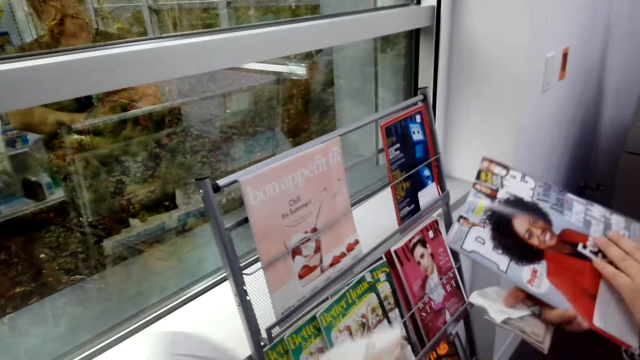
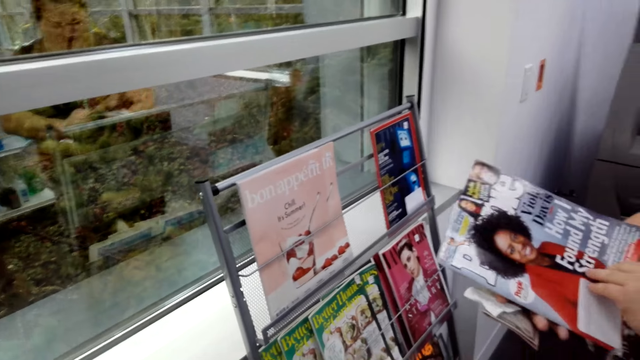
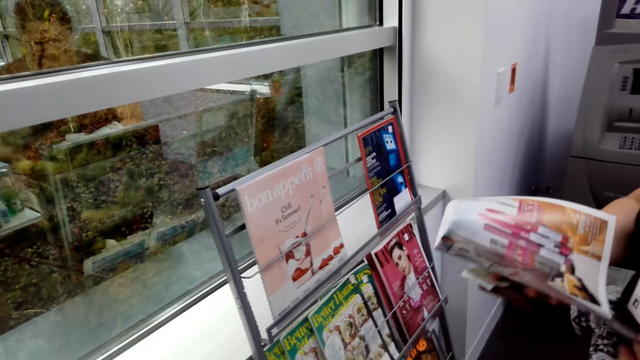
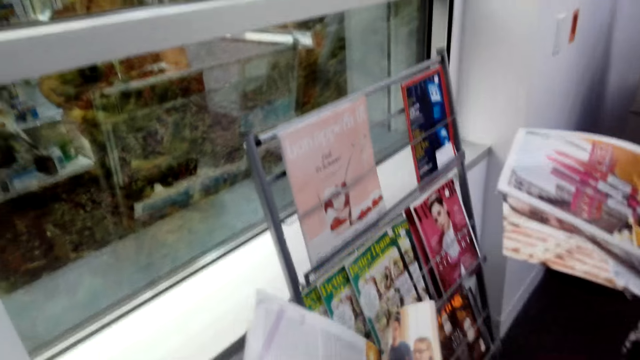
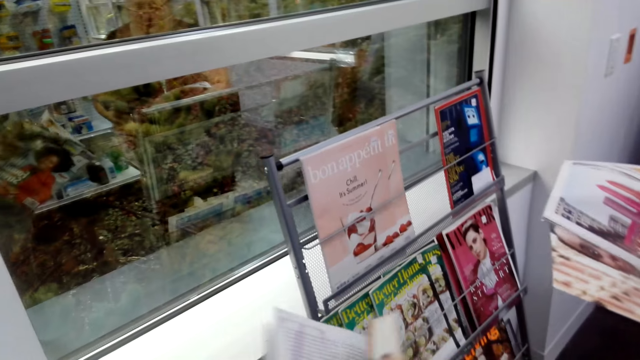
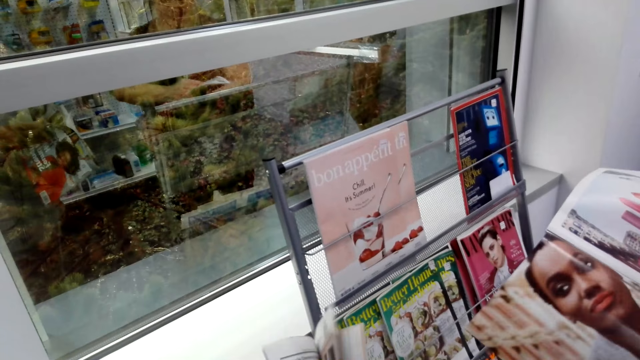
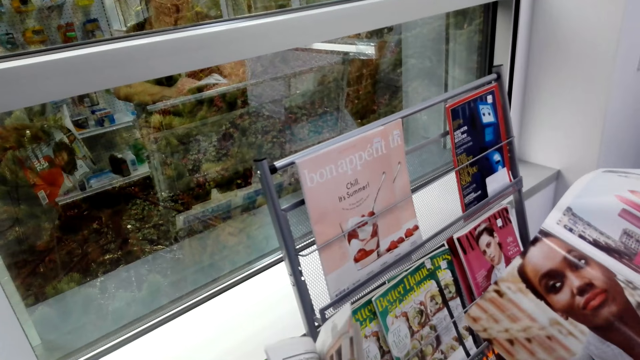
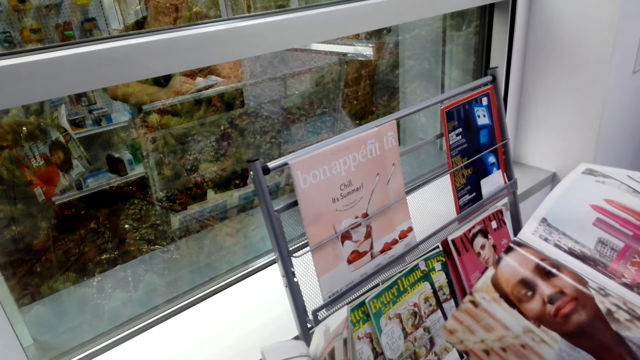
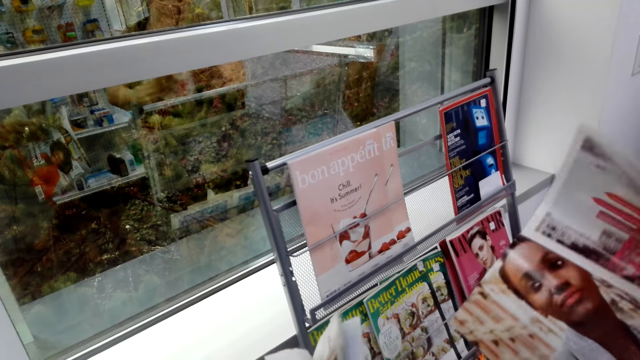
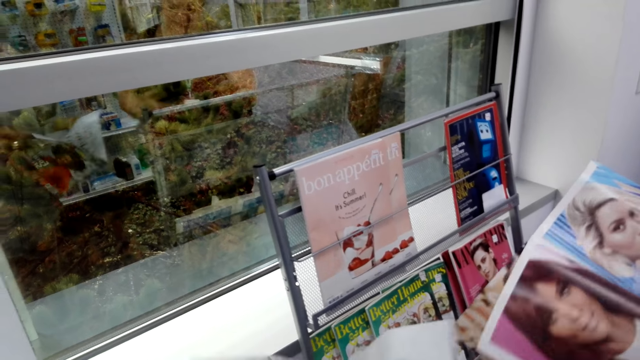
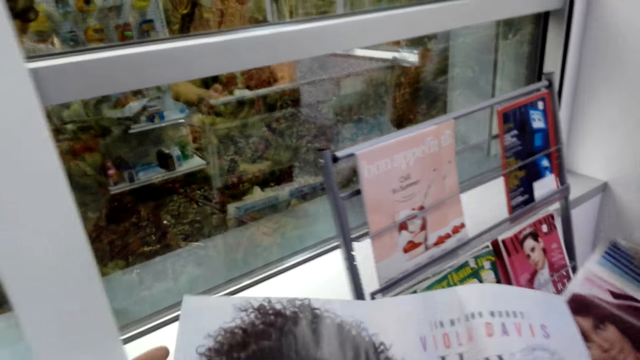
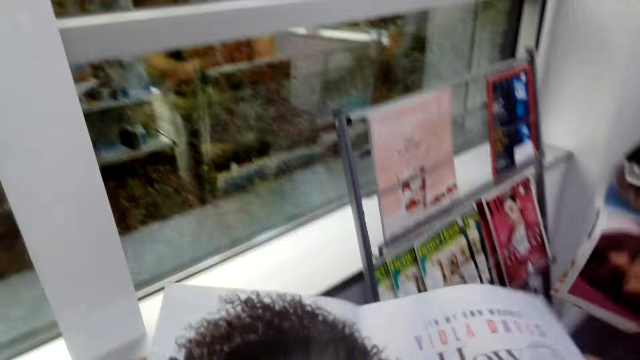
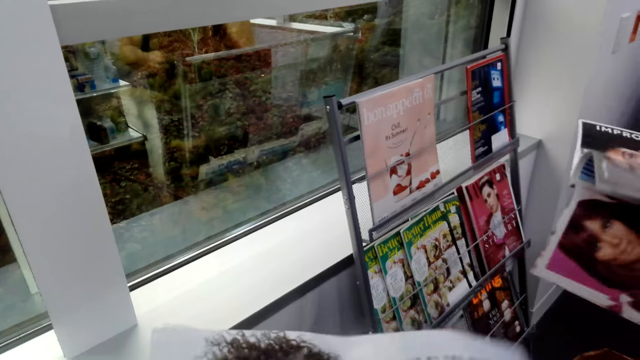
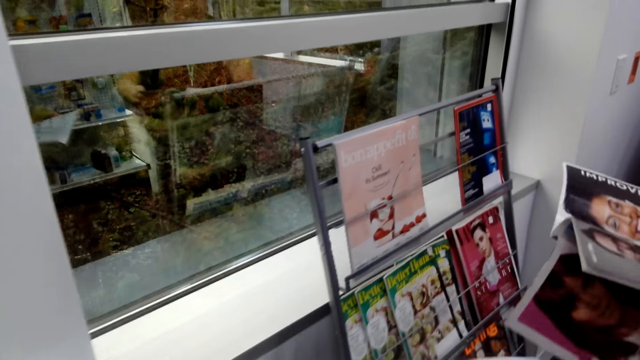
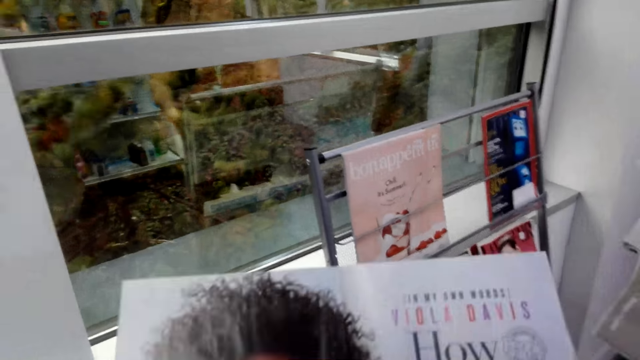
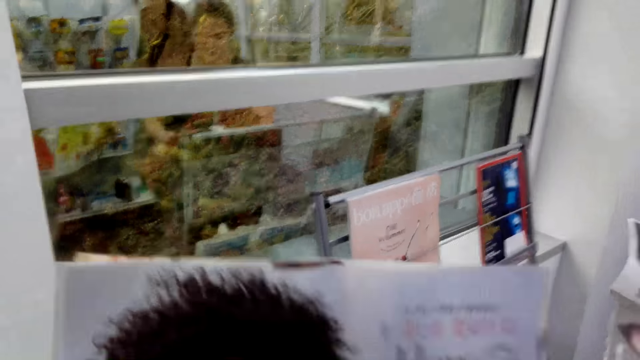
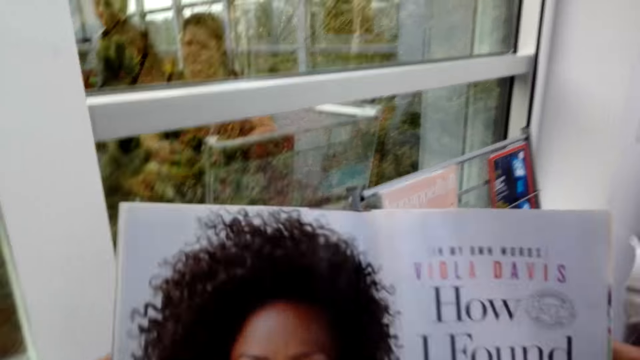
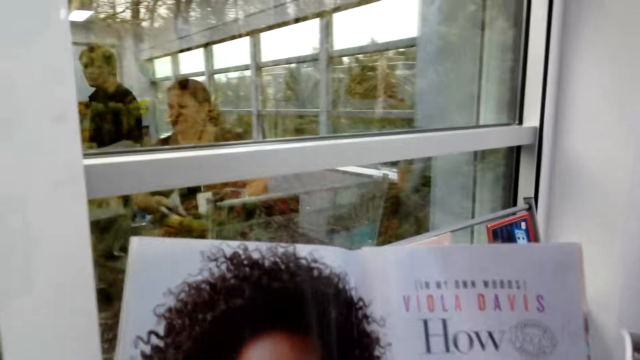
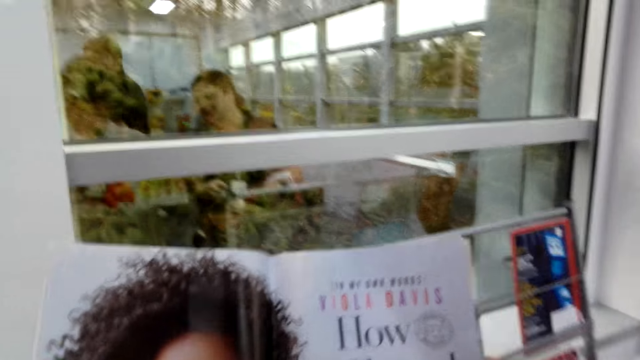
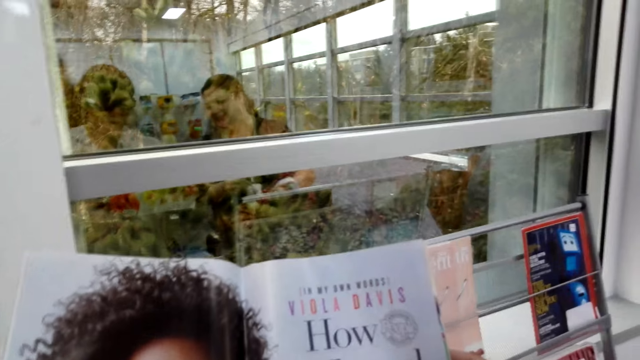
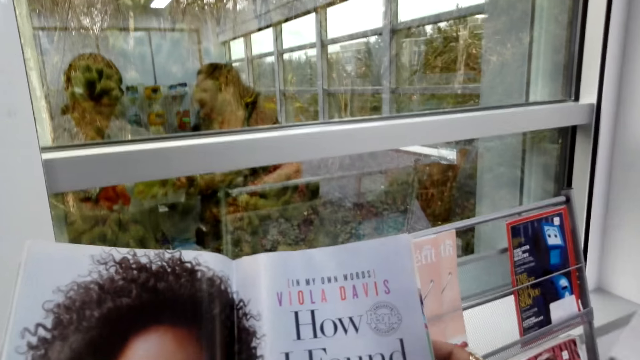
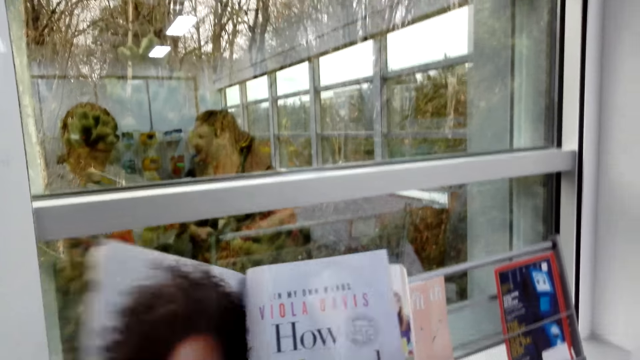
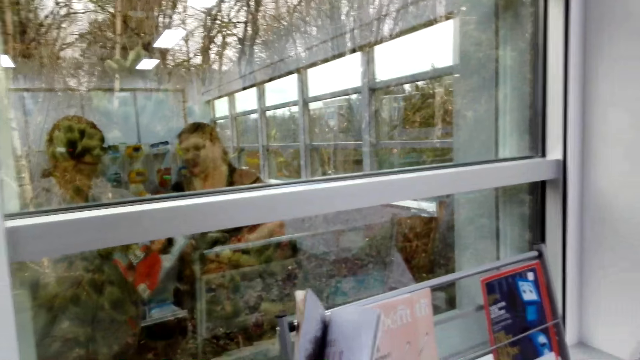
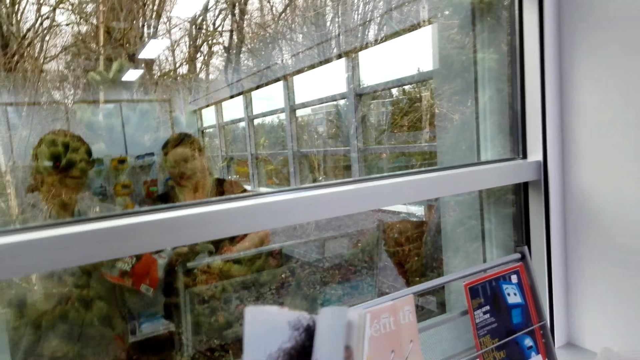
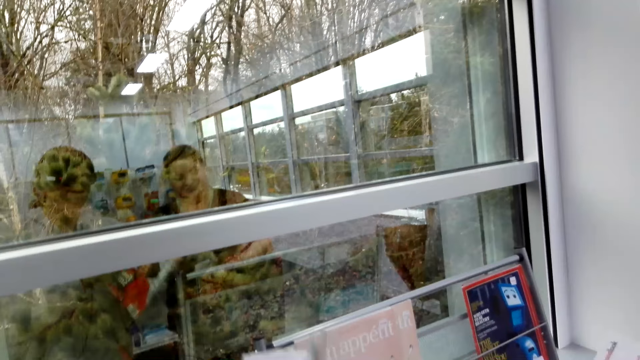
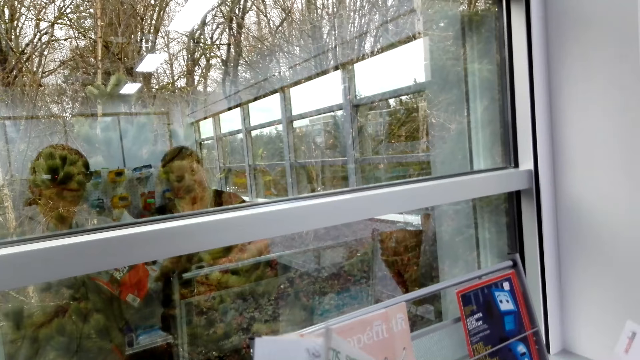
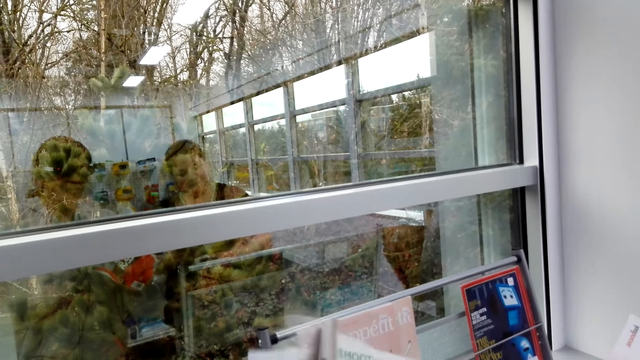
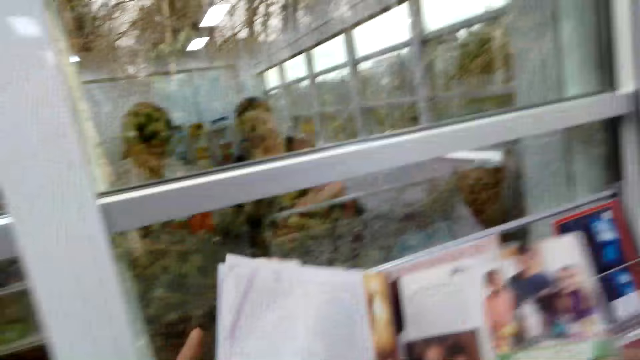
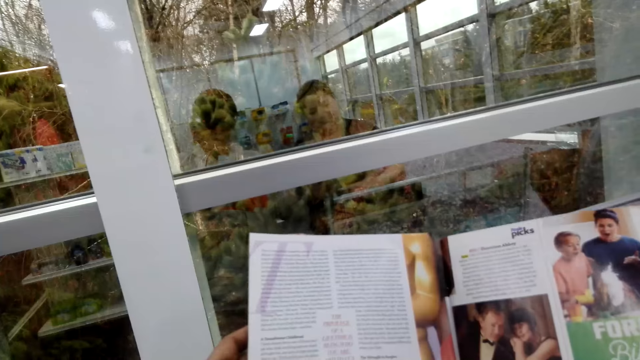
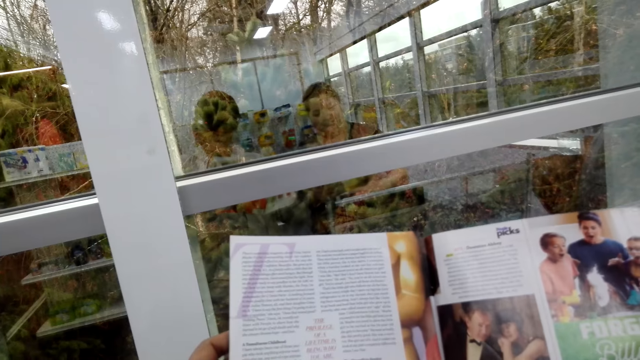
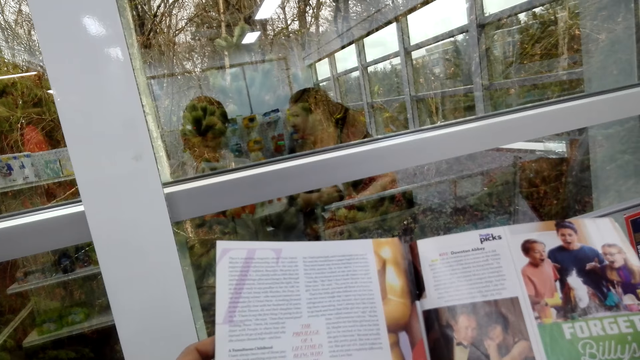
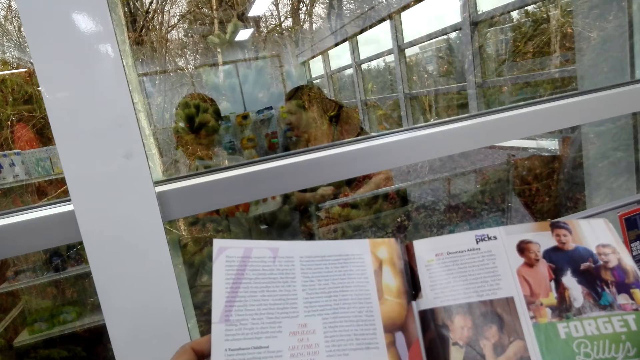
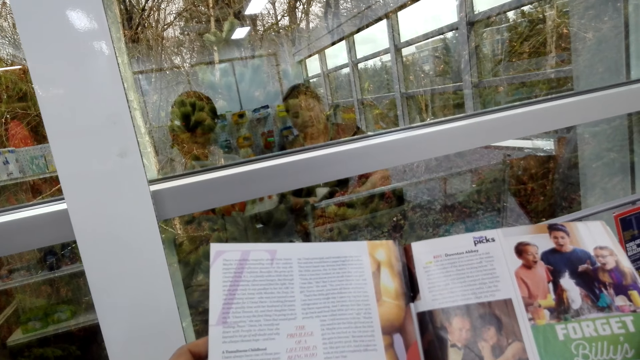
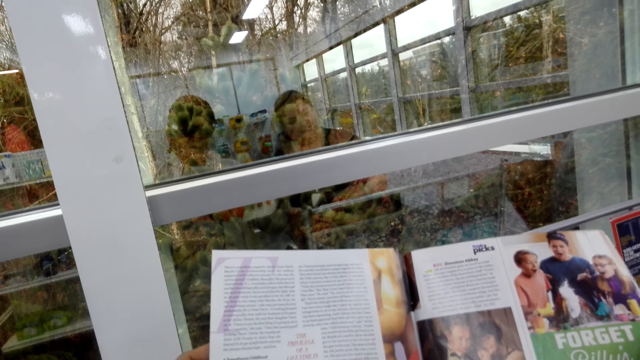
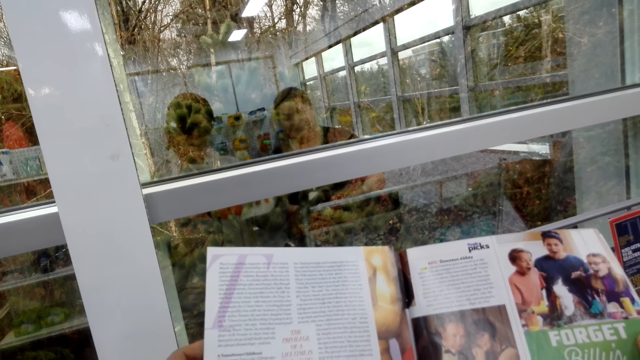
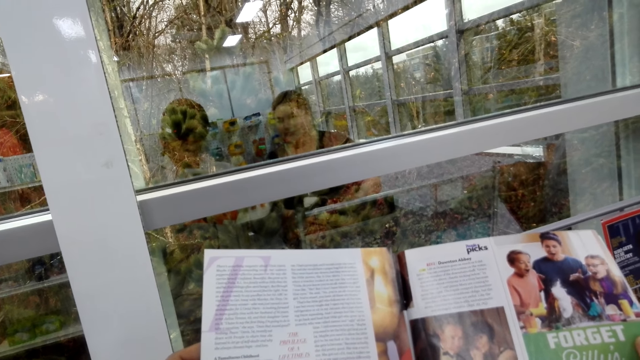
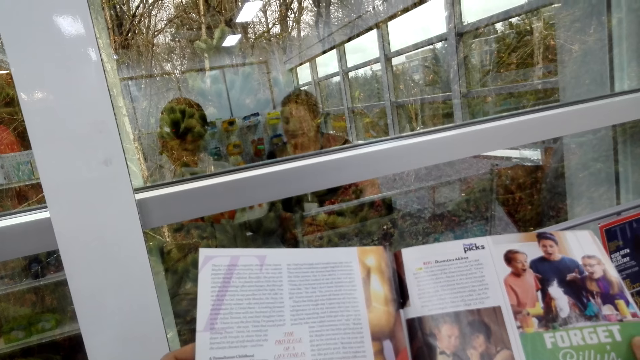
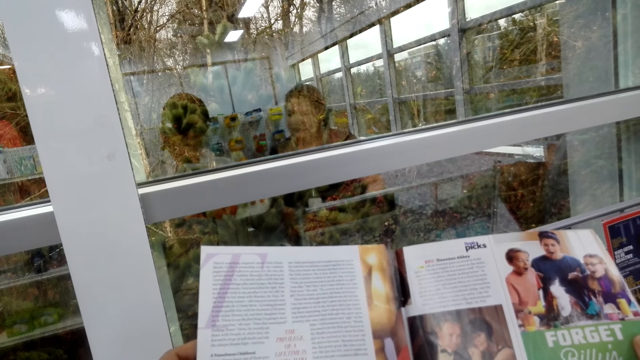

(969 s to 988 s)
A woman turns the page of the magazine. The camera wearer reads the magazine. They turn the page of the magazine. The woman reads the magazine. The camera wearer reads the magazine. They turn the page of the magazine. They read the magazine.

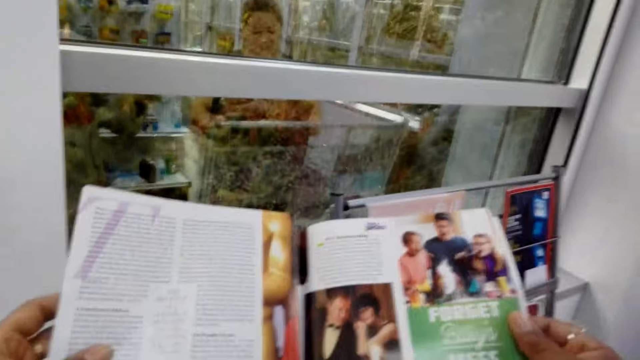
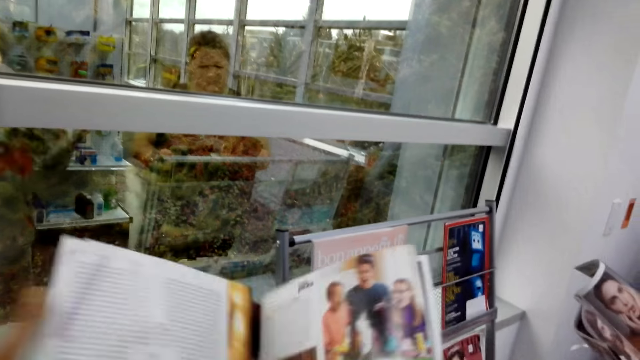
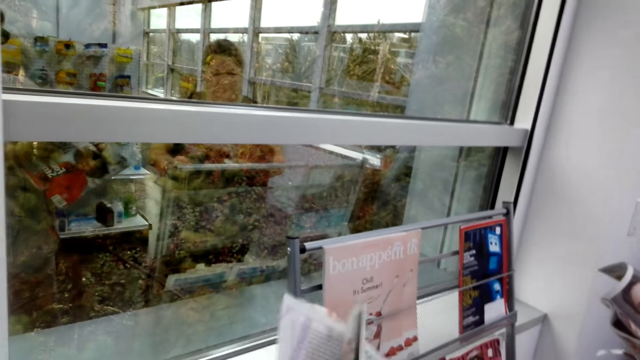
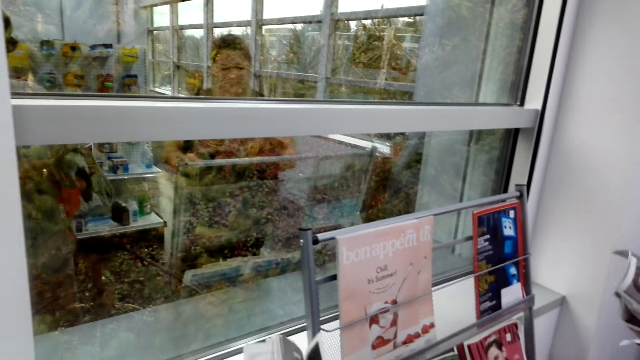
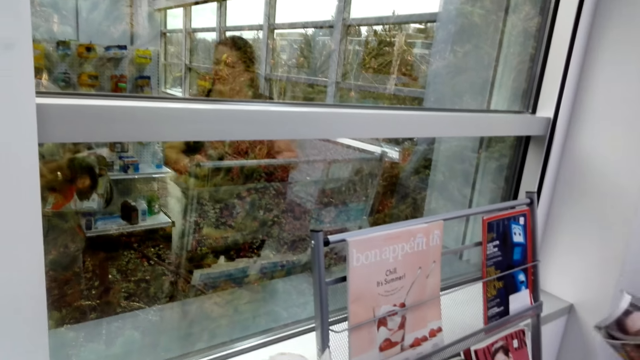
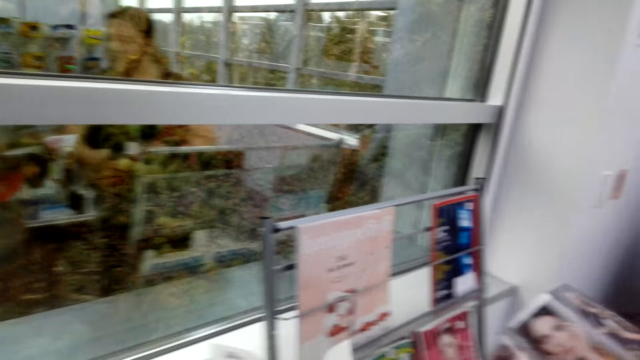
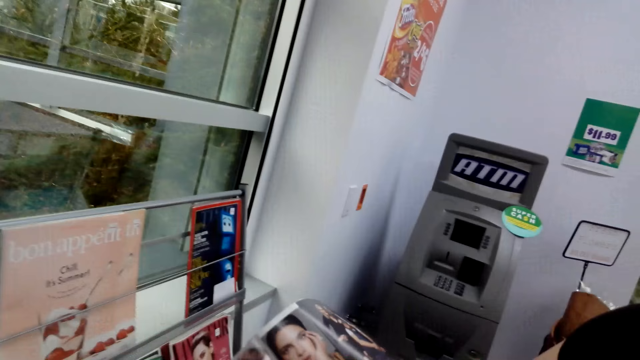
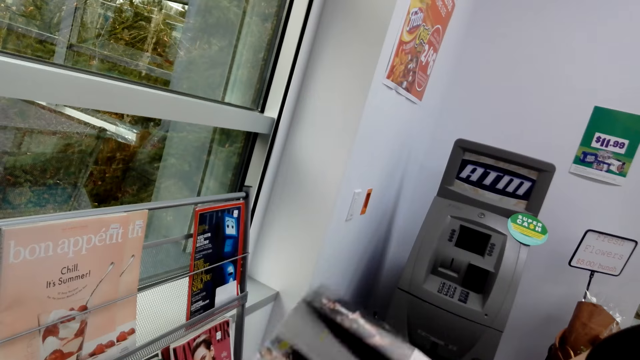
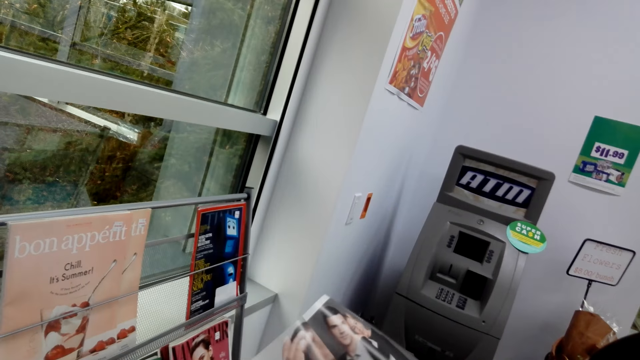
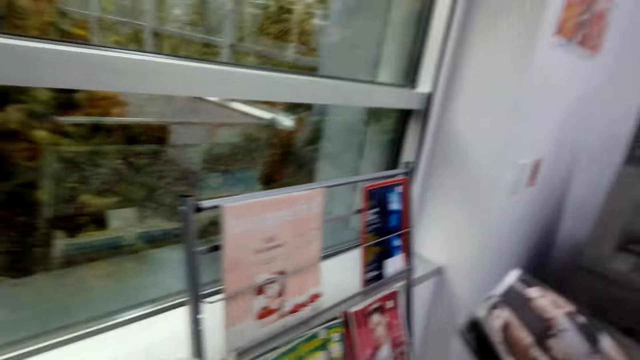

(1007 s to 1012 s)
The camera wearer turns the page of the magazine. They look around. A woman turns the page of the magazine.
